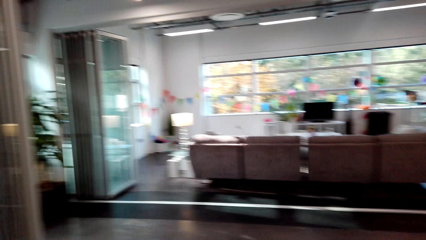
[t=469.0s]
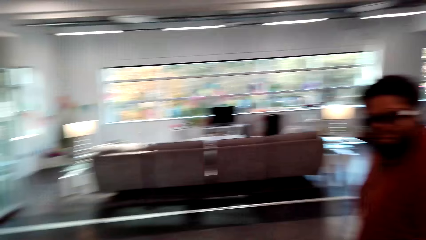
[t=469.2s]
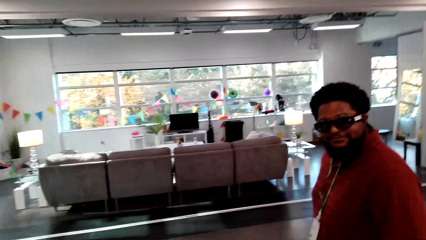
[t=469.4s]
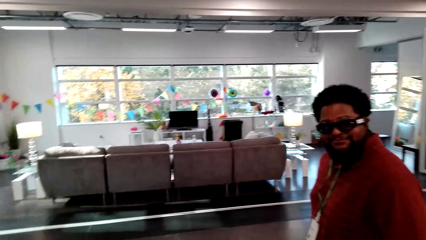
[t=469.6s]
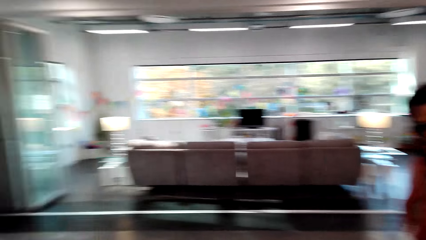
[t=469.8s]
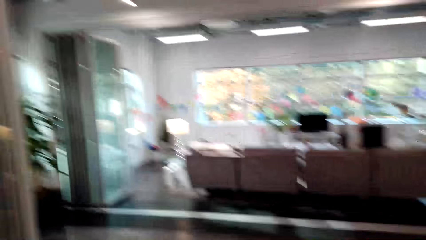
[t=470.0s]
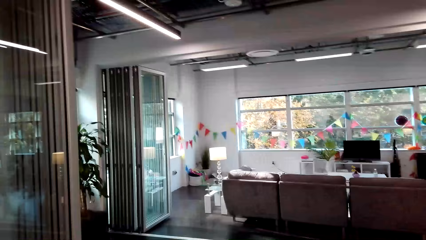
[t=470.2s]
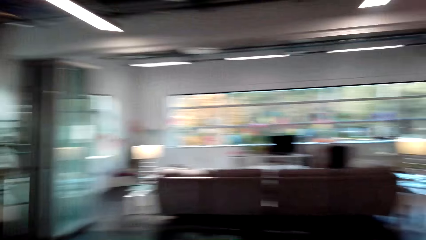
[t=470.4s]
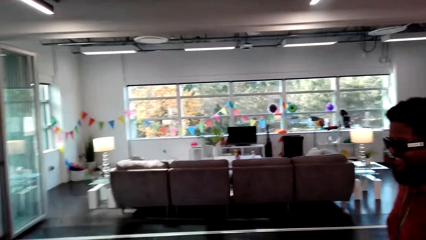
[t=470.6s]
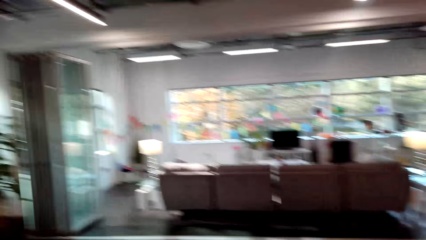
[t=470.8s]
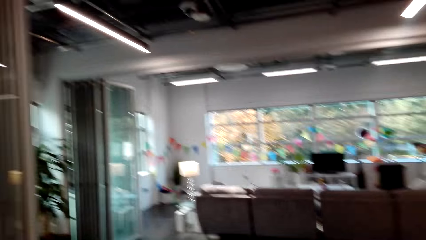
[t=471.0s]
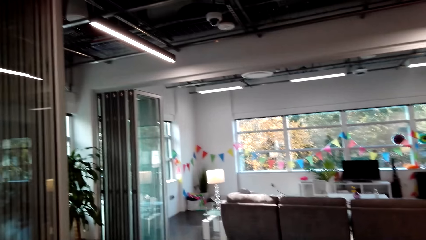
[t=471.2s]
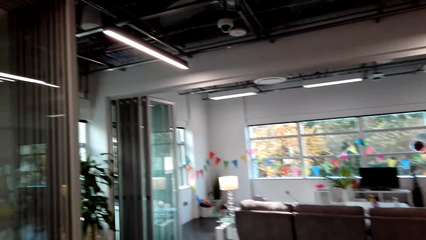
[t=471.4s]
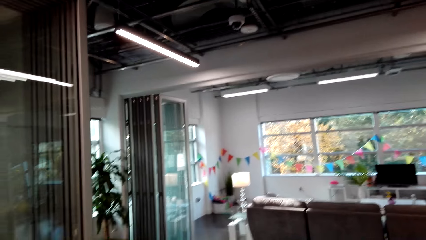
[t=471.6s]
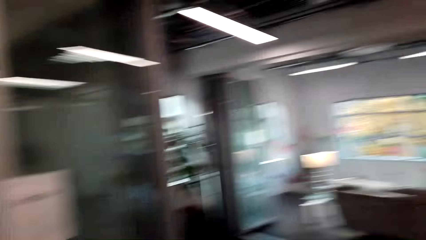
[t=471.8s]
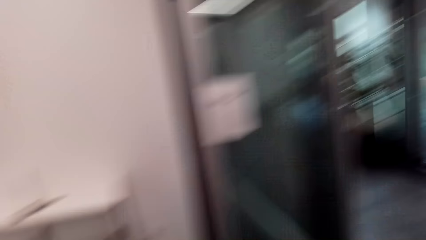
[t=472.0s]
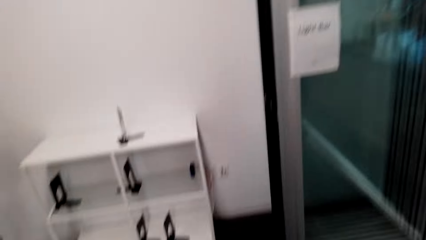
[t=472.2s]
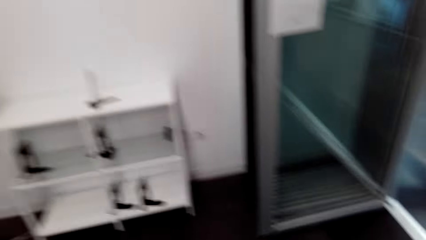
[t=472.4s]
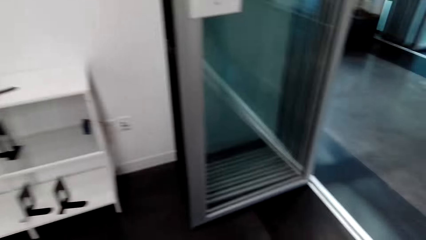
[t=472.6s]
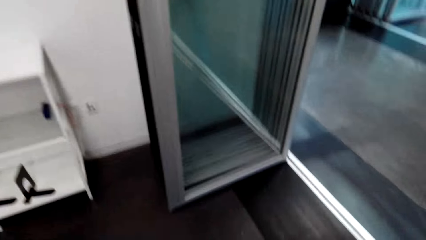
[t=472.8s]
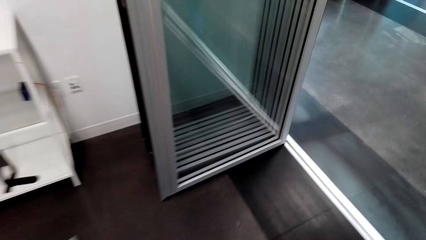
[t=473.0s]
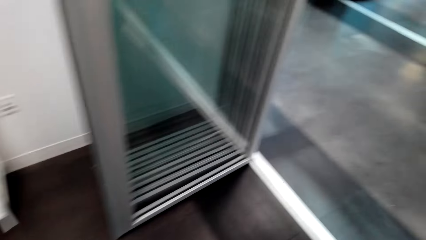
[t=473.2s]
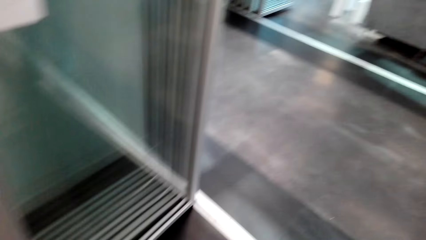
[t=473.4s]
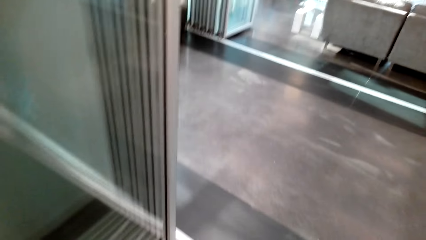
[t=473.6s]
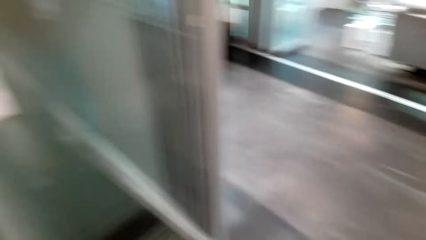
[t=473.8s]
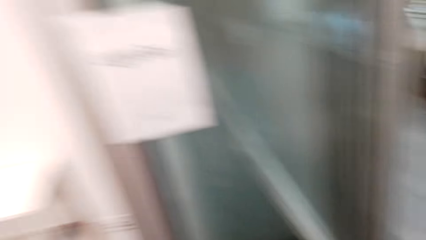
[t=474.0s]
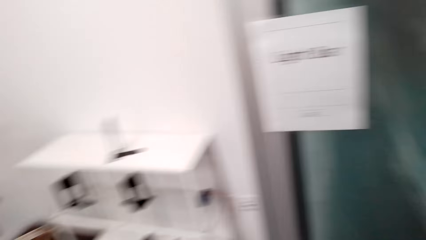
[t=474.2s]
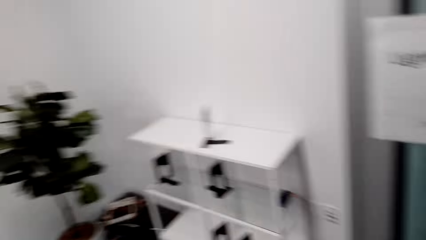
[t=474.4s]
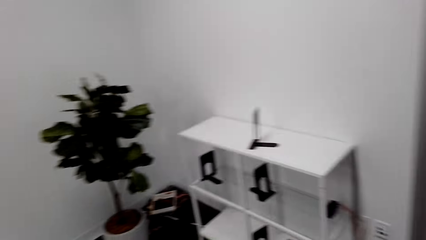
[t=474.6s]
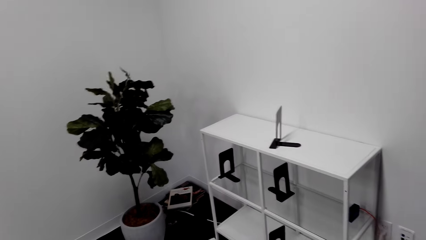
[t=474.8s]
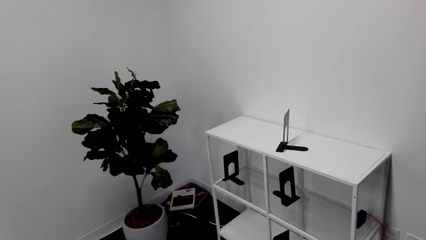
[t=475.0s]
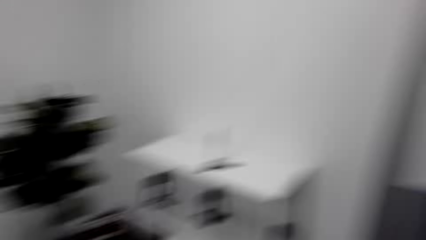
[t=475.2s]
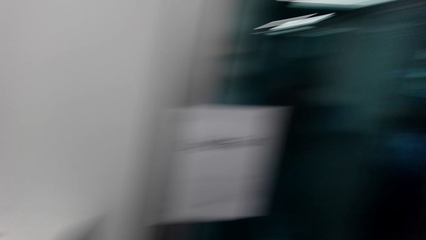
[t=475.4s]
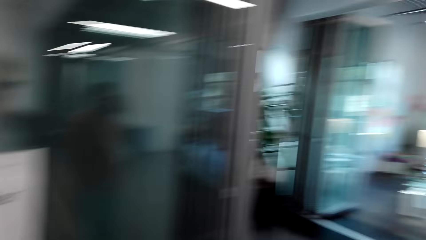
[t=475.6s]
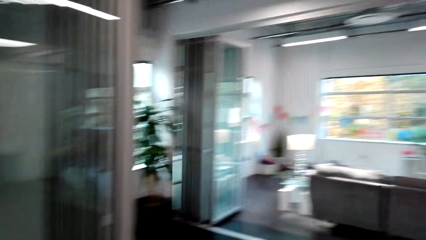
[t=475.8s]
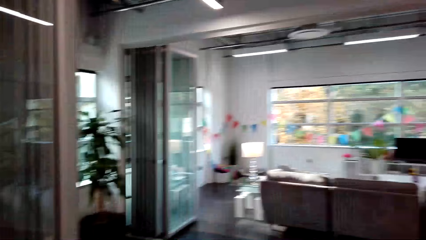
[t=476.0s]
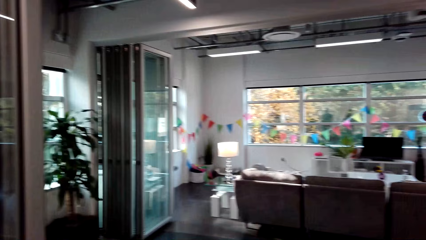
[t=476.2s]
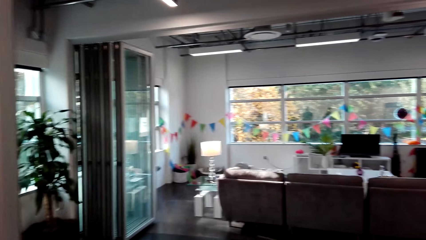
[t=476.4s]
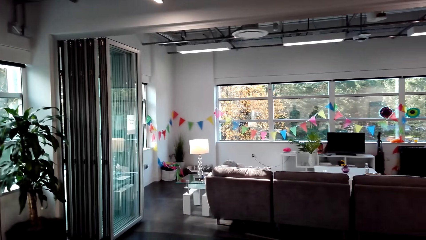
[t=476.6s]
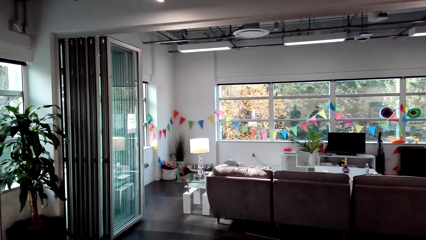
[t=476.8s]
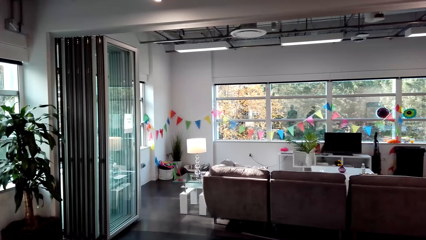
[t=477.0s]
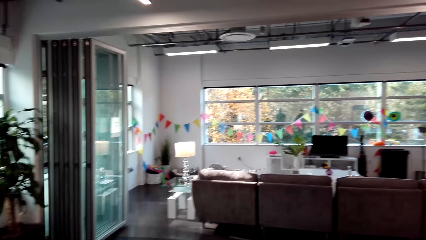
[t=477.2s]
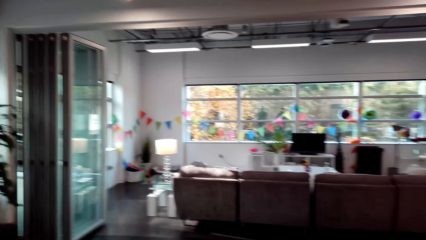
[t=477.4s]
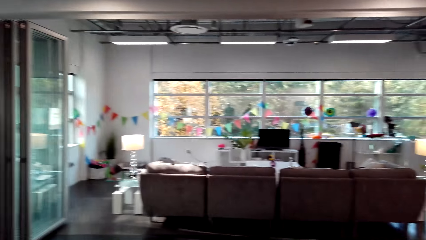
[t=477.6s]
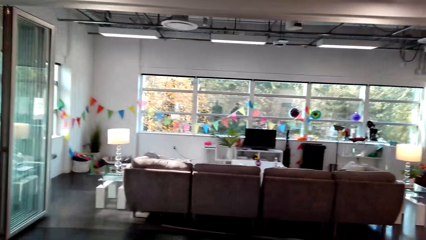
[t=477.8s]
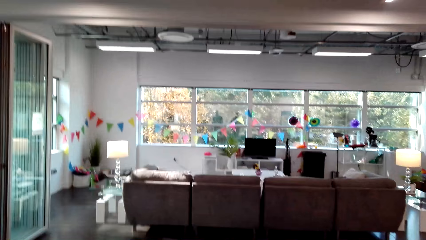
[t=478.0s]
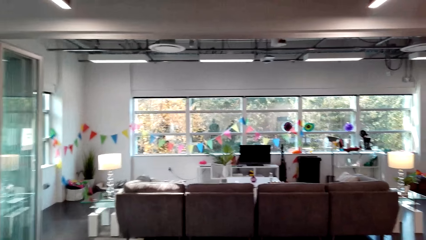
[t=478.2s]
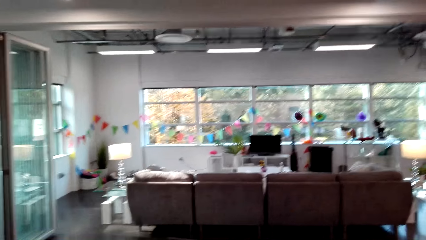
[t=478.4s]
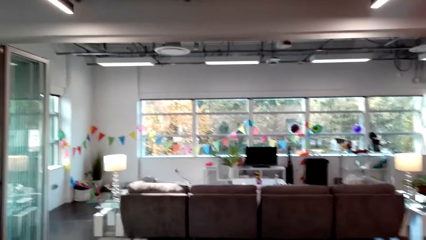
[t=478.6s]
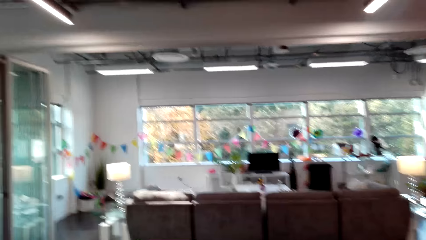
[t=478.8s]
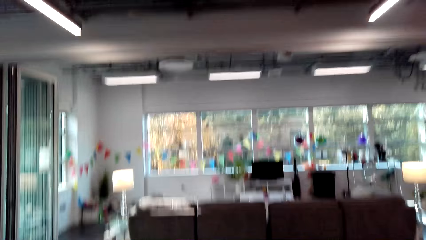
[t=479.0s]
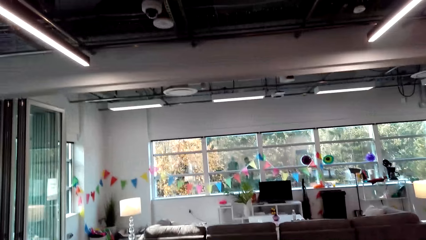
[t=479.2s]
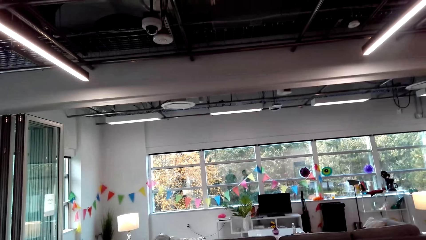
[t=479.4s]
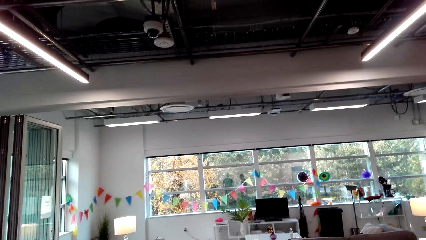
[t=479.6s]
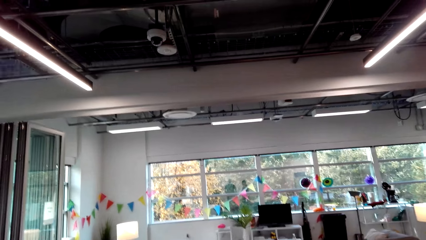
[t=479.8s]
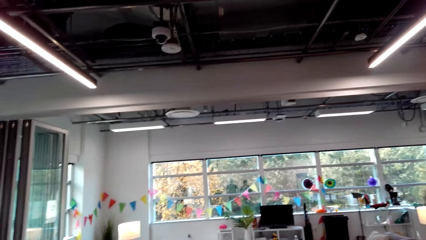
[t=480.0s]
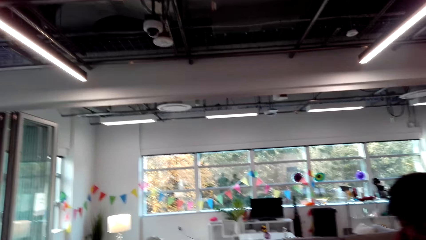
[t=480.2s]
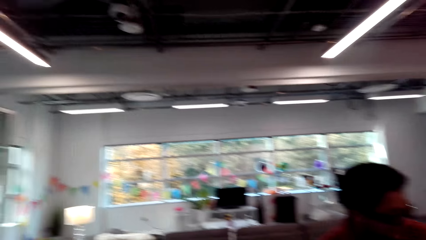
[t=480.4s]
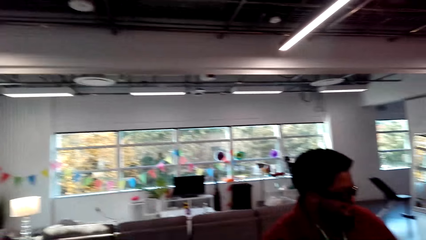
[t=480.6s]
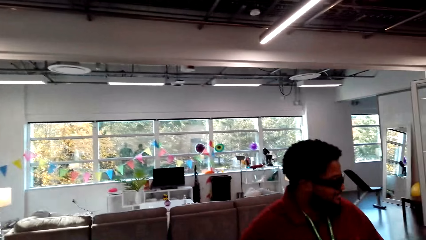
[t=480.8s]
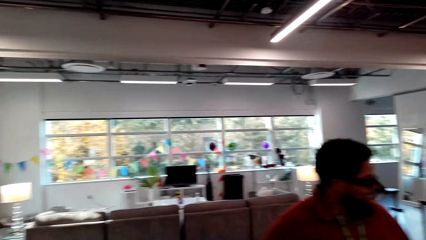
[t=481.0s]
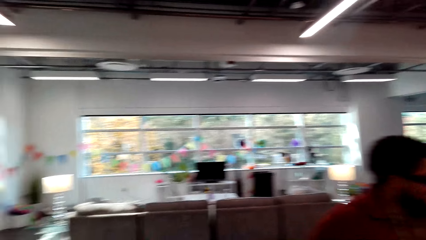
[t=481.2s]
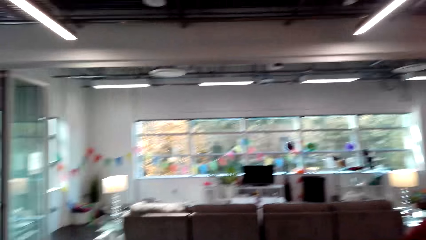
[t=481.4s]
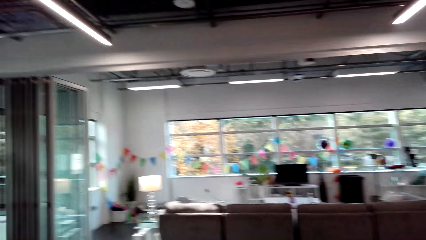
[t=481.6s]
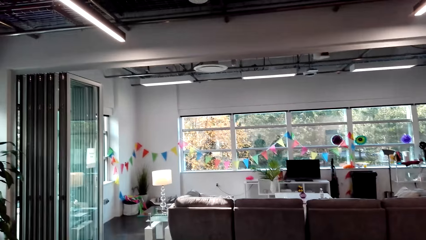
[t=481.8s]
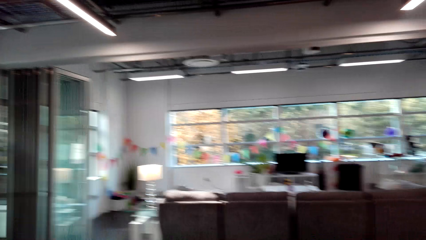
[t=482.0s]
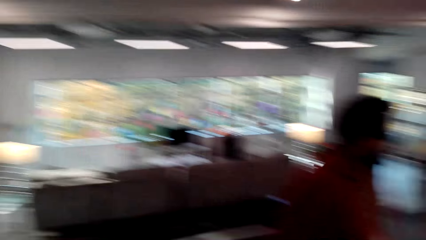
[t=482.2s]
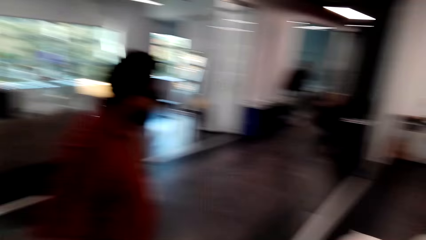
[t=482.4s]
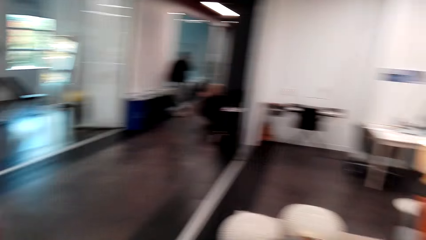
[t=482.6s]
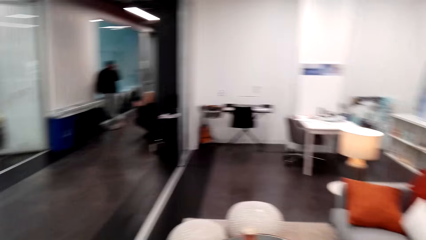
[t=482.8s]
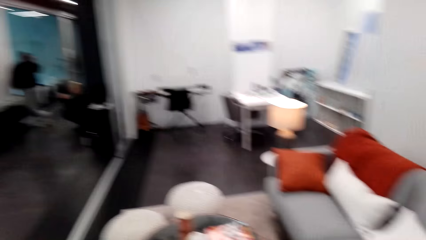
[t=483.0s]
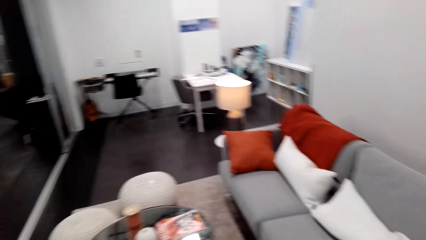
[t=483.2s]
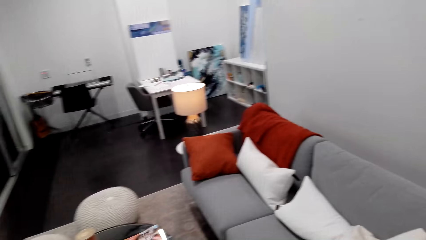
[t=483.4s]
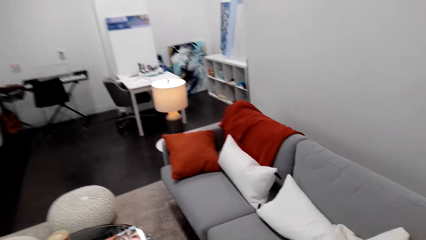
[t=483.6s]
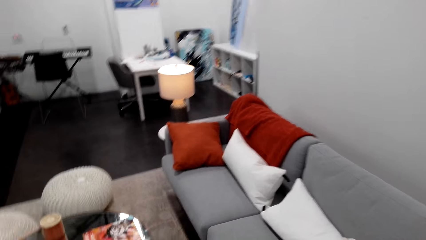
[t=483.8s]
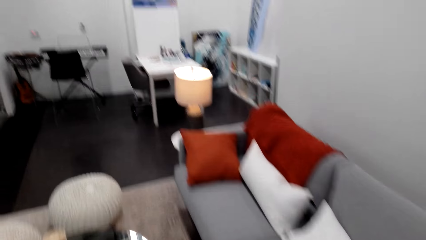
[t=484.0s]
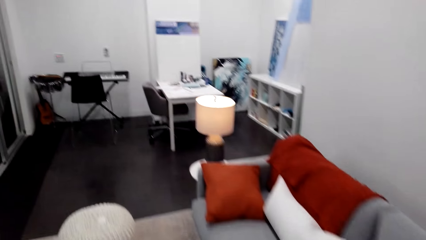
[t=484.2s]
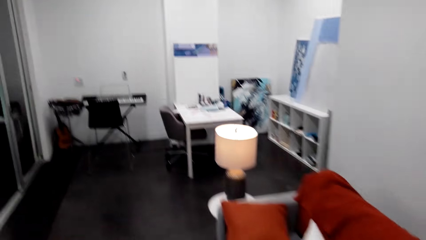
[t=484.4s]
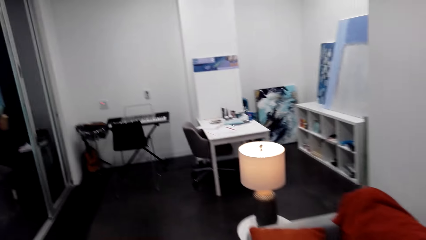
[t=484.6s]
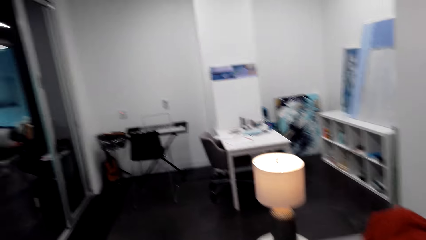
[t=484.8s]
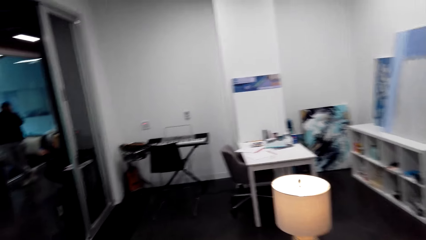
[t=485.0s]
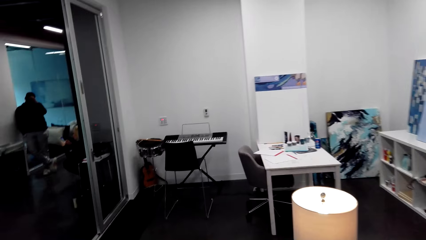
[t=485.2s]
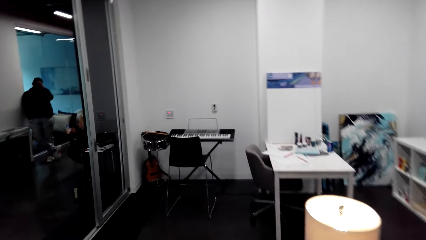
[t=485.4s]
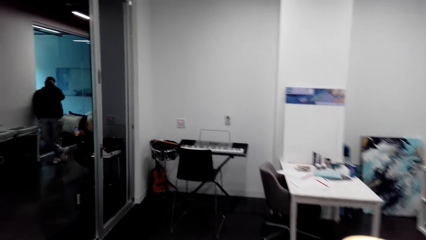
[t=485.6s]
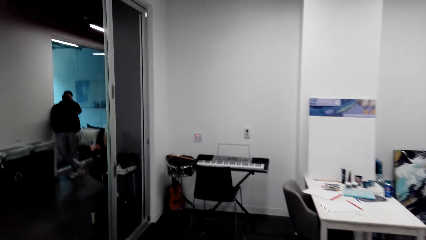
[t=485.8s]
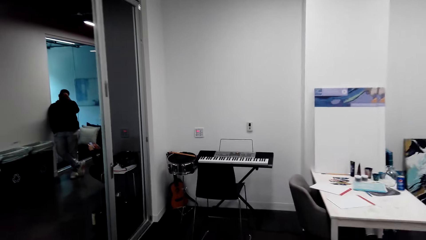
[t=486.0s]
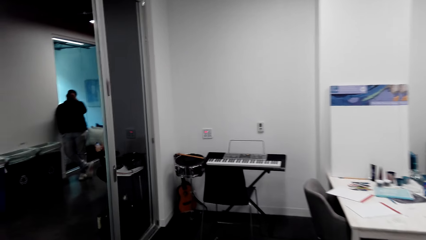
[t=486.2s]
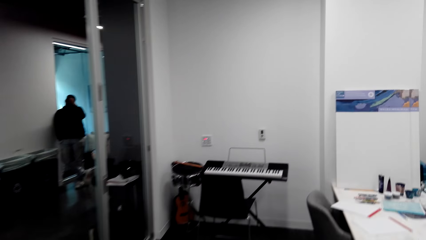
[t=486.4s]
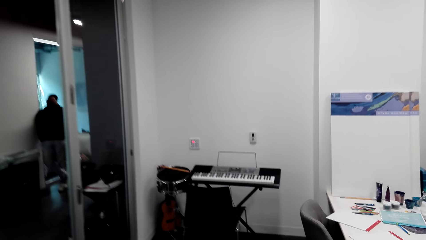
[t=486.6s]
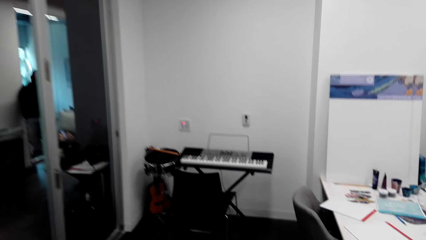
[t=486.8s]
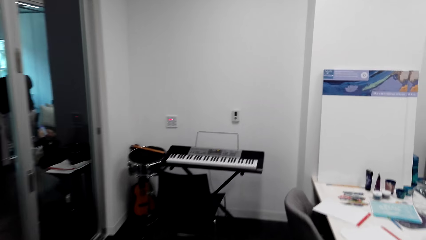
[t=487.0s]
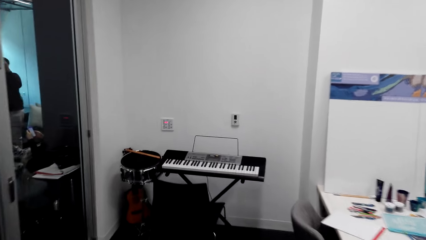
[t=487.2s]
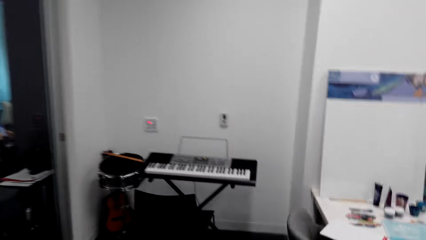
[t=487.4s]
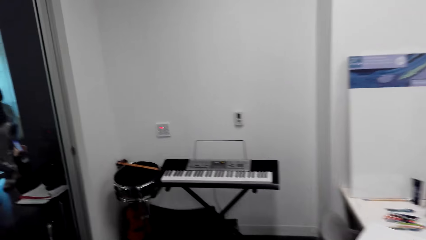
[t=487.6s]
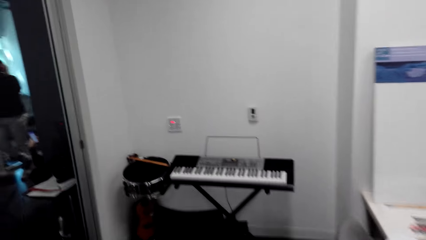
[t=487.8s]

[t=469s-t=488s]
A man stands beside the camera wearer. The camera wearer looks at the other sitting area. They walk around the room. The man stands beside the camera wearer. The man stands beside the camera wearer again. The camera wearer walks to the music instruments area. Another man stands in the room. The other man stands in the room again.
